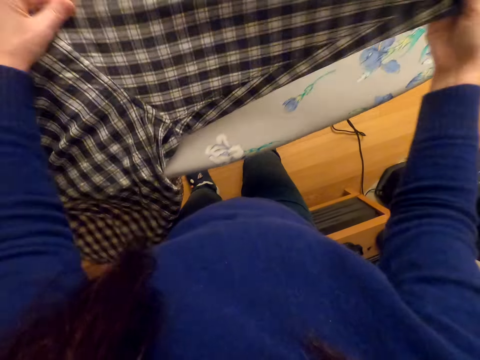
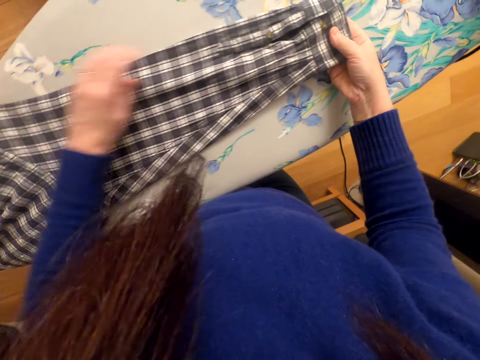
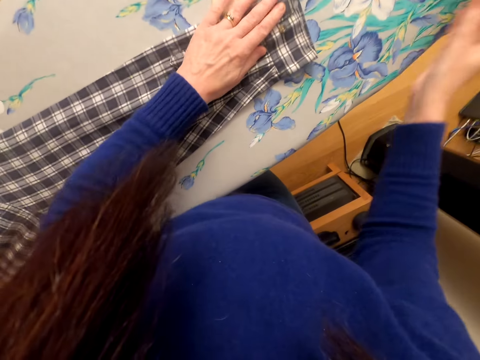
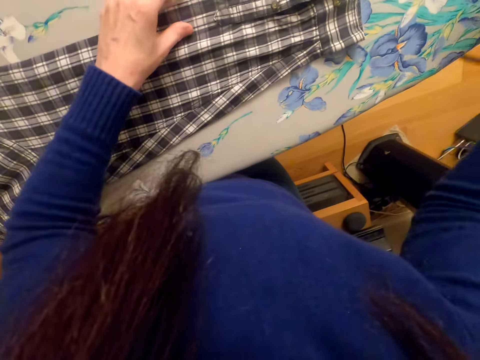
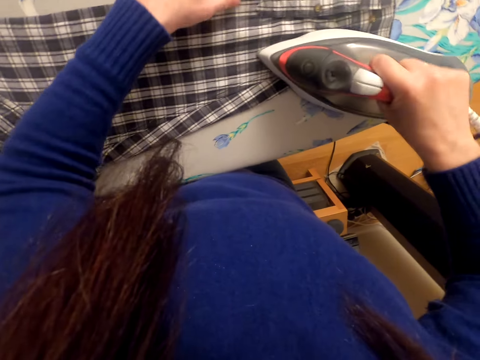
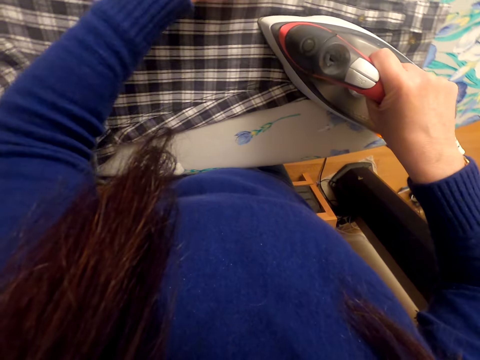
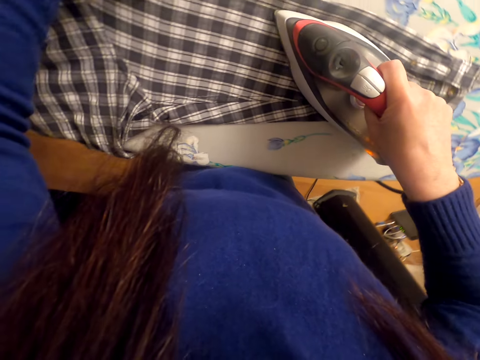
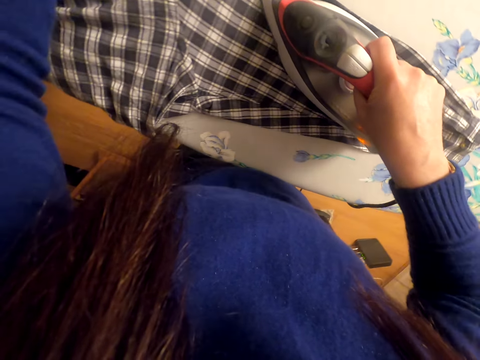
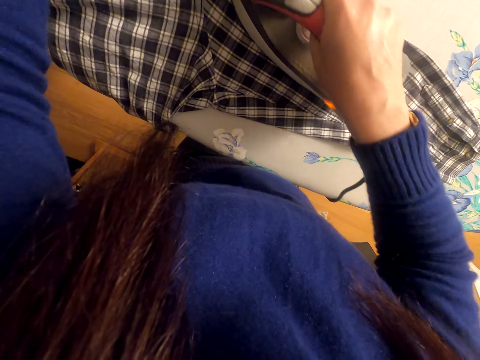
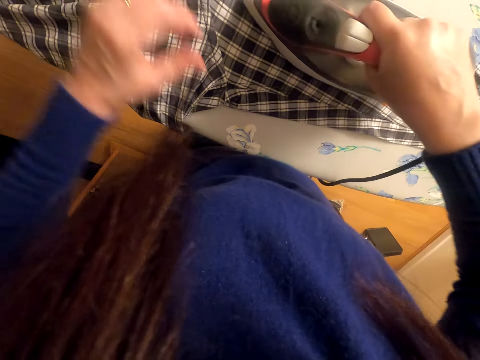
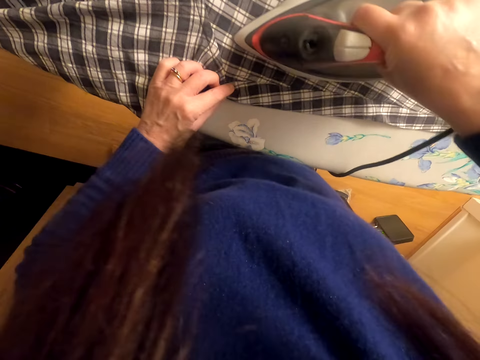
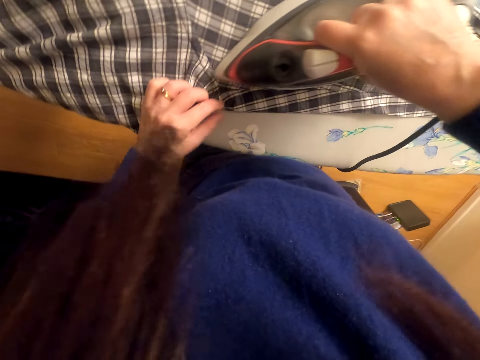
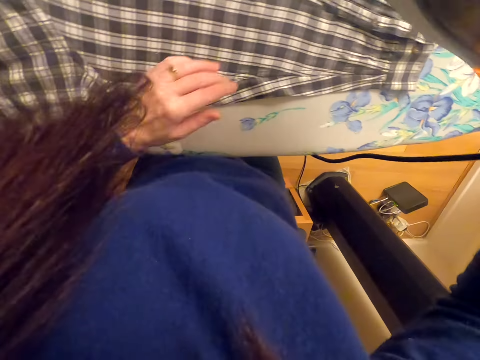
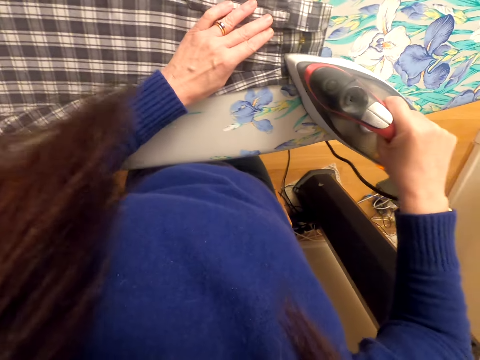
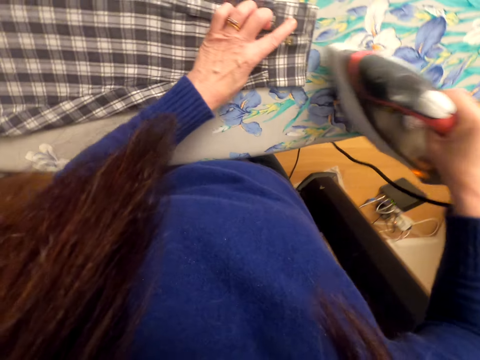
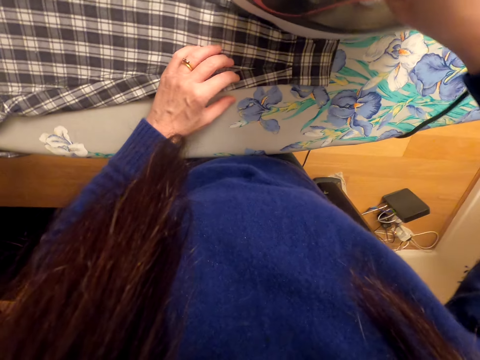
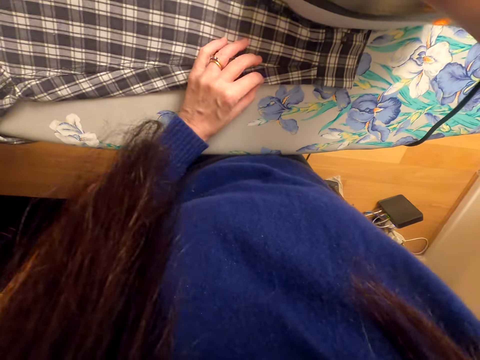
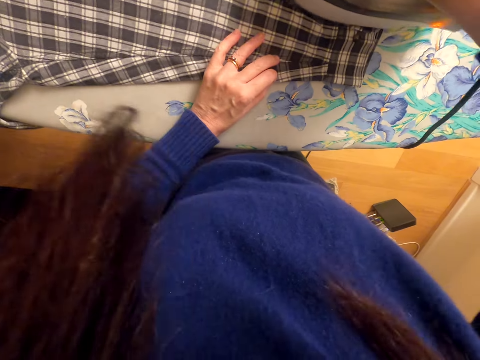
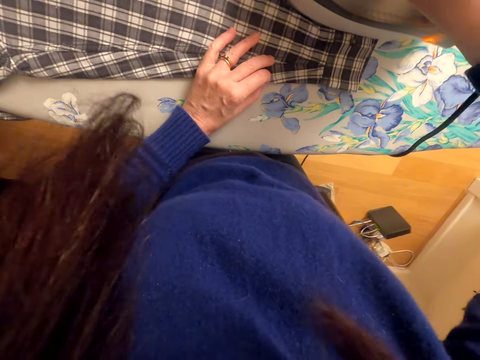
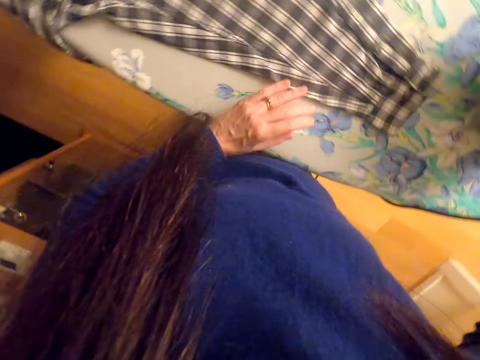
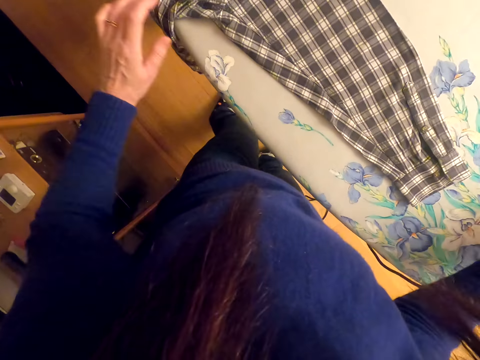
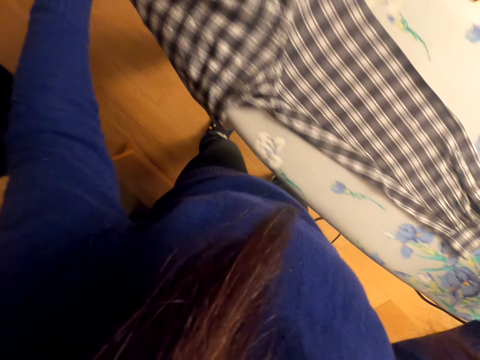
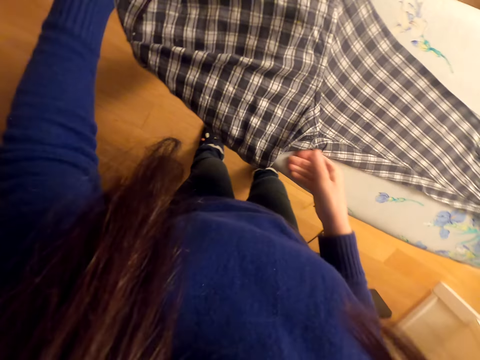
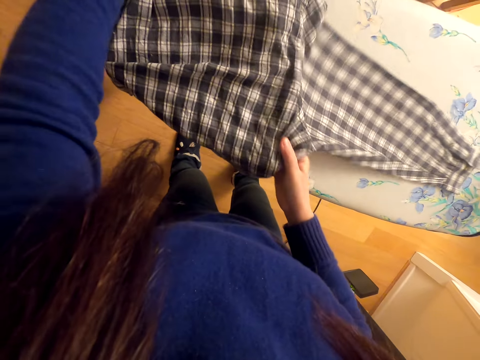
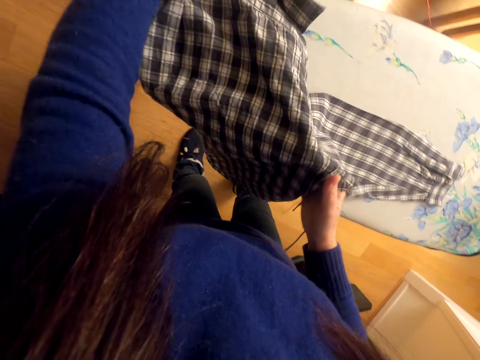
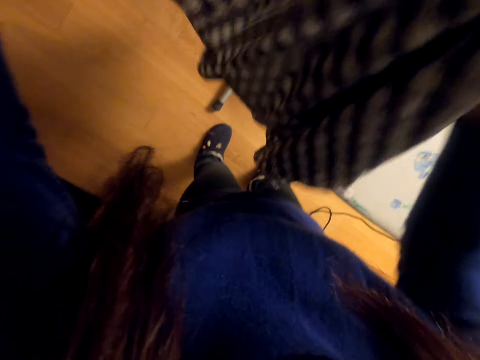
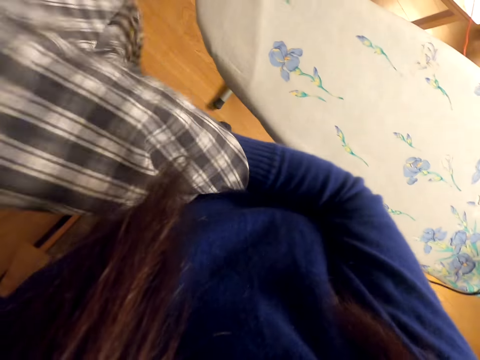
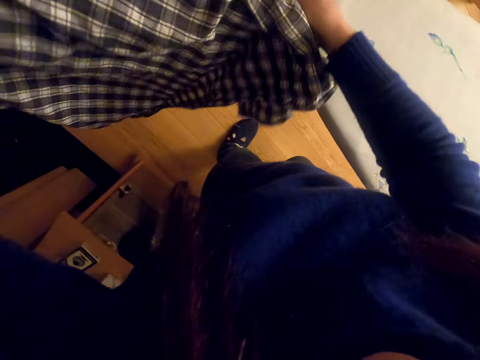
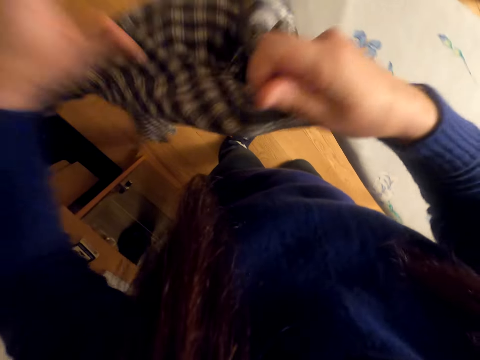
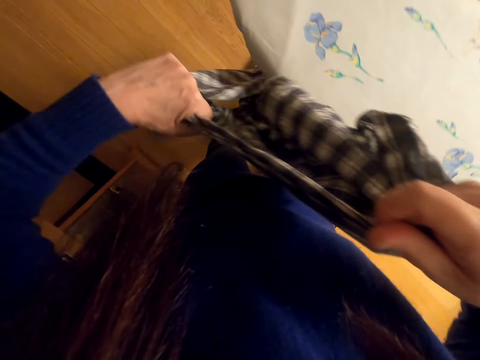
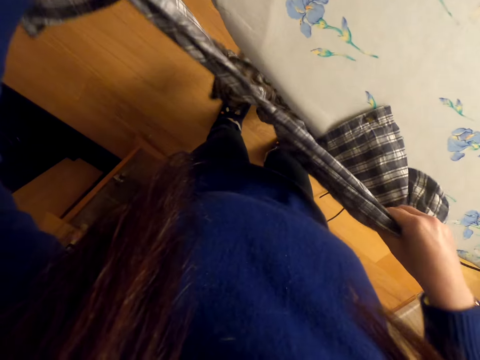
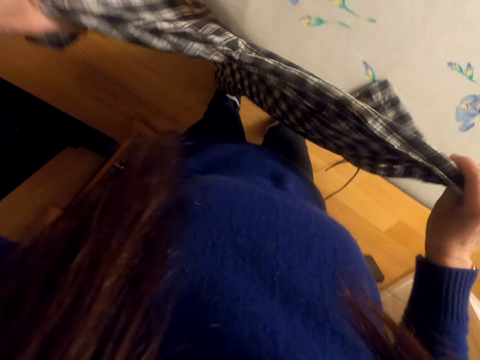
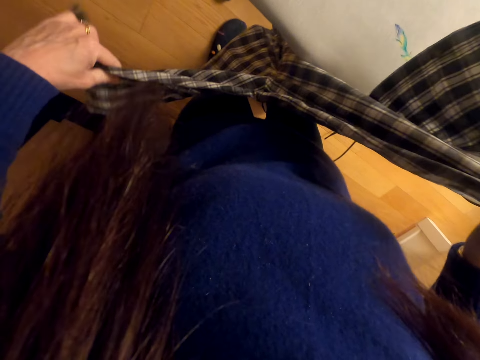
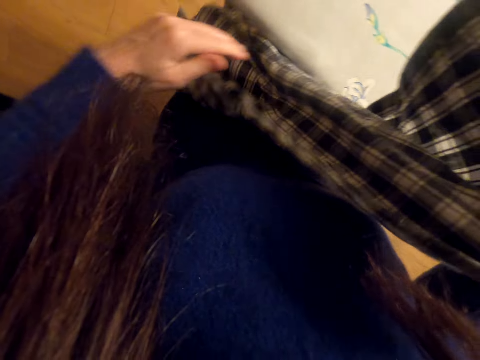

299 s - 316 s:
The camera wearer places the cloth on the iron board. They lift the right hand. They lift the iron box. They iron the cloth. They lift the iron box. They iron the cloth. They place the iron box on the iron board. They move the left hand. They adjust the shirt. They move the right hand. They lift the cloth. They stretch the cloth.

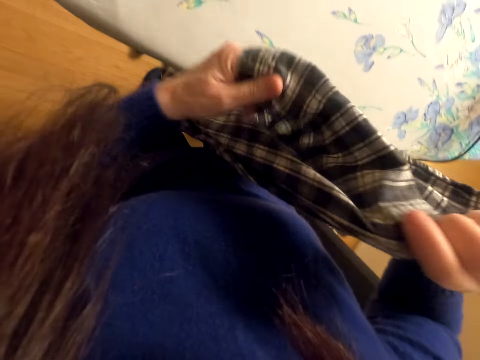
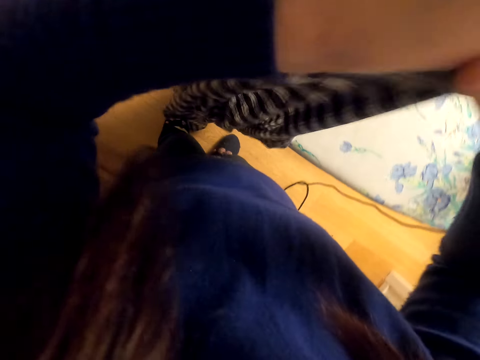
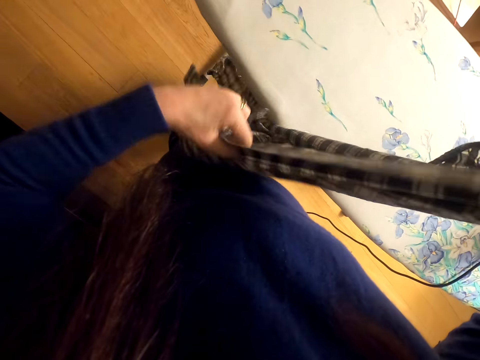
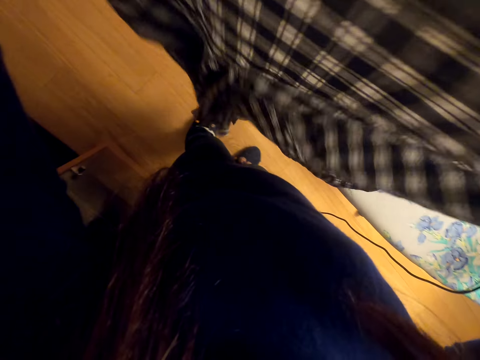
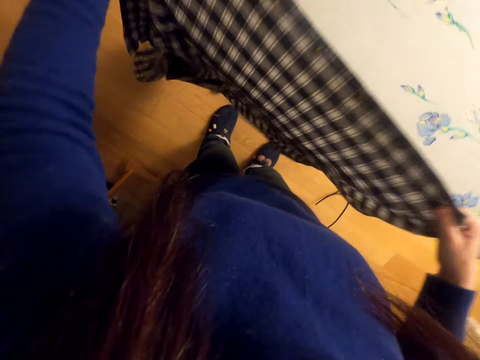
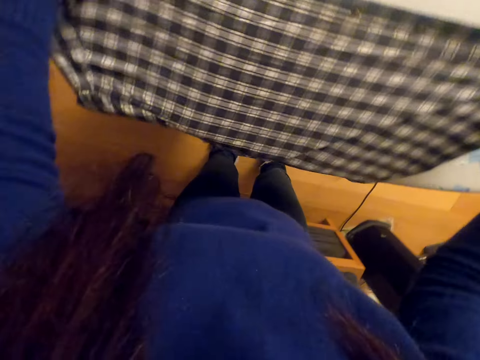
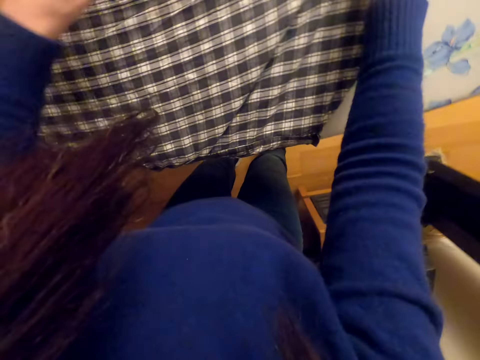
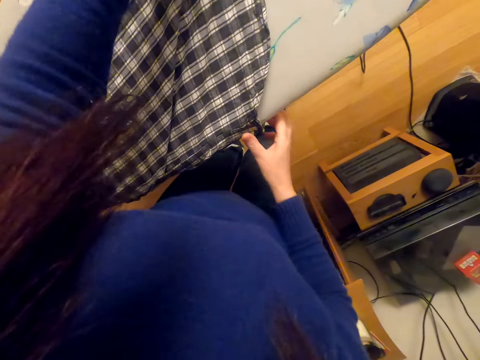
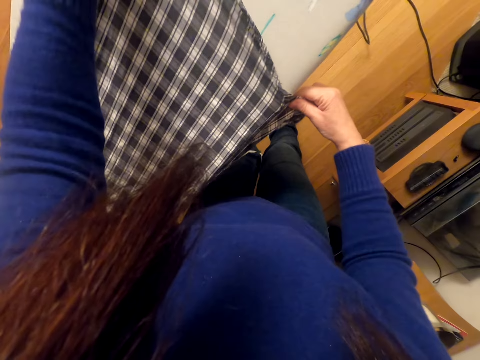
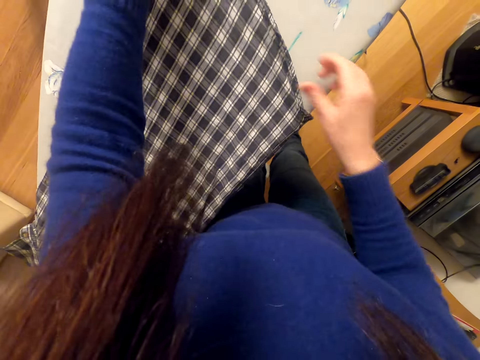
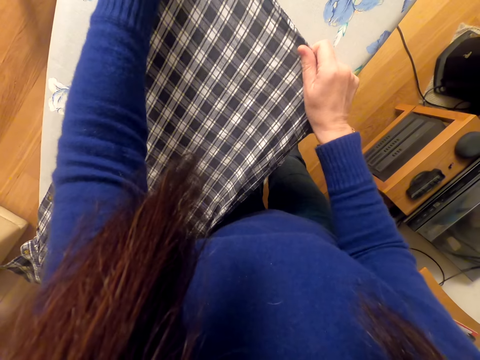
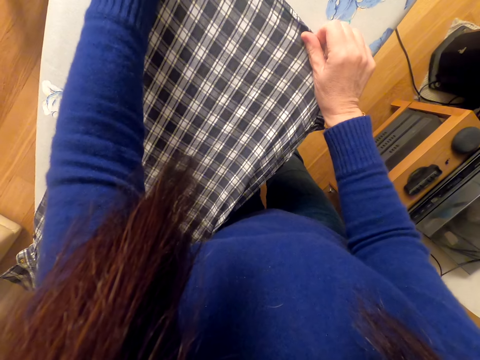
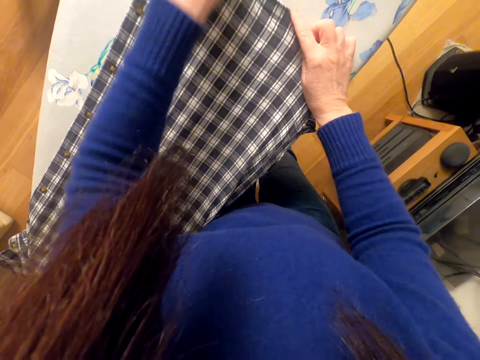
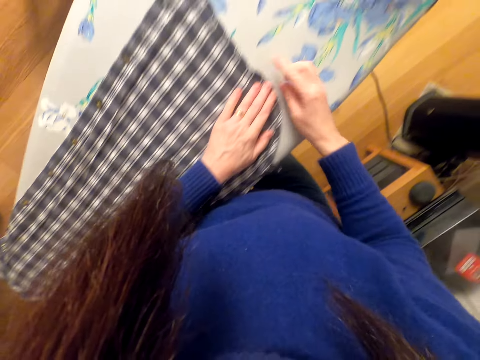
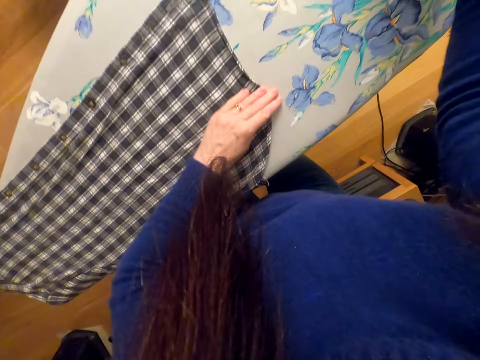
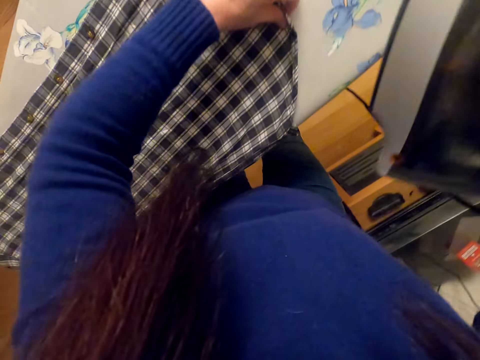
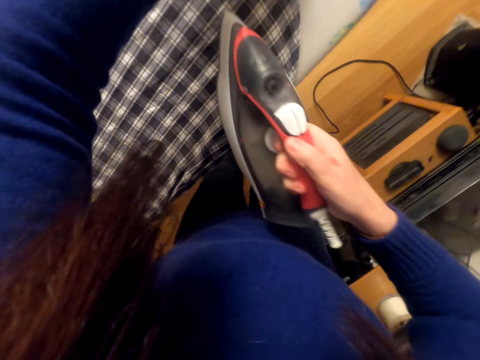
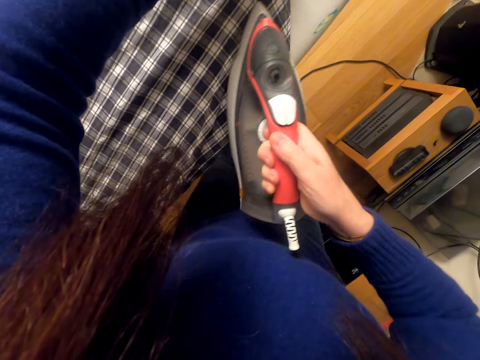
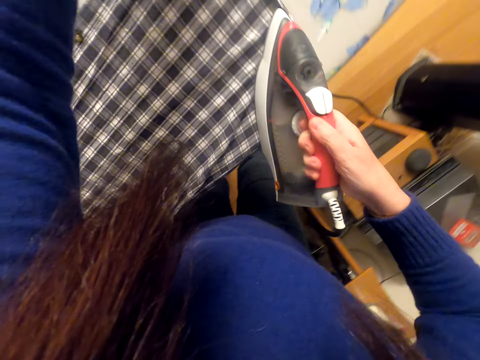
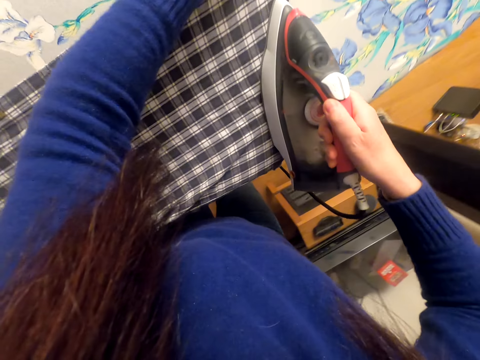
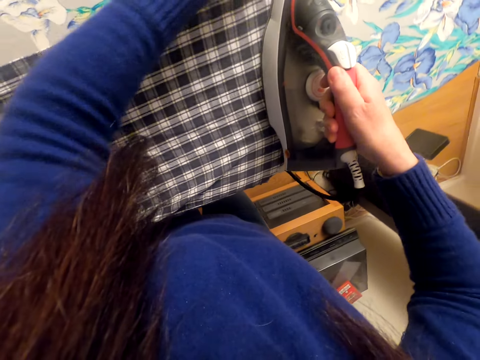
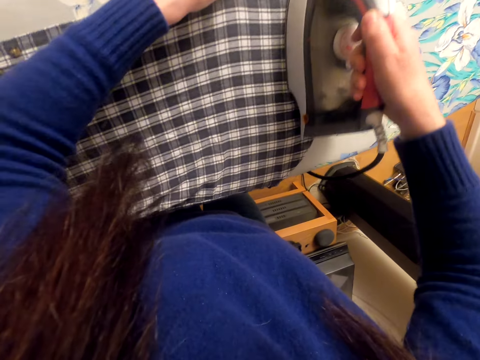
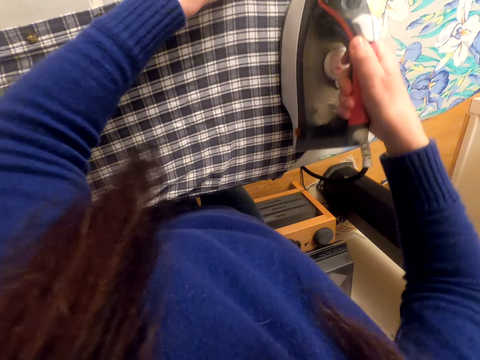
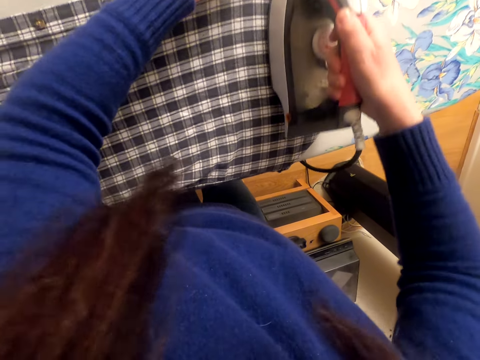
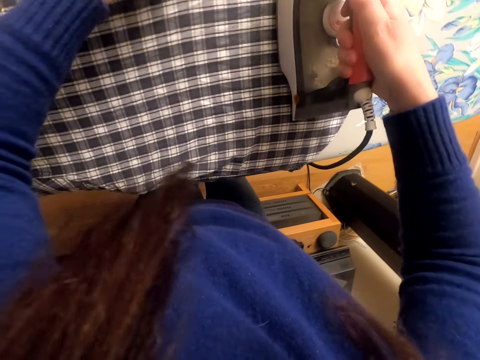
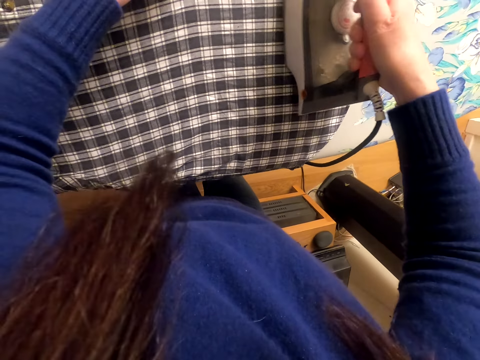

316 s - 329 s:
The camera wearer lifts the cloth. They stretch the cloth. They place the cloth on the iron board. They stretch the cloth. They lift the right hand. They lift the iron box. They adjust the shirt. They iron the cloth.
